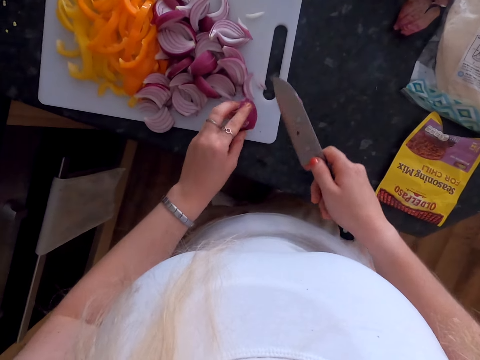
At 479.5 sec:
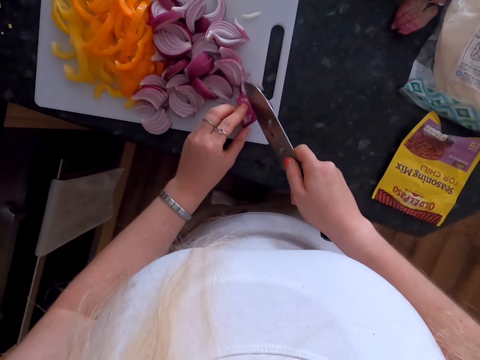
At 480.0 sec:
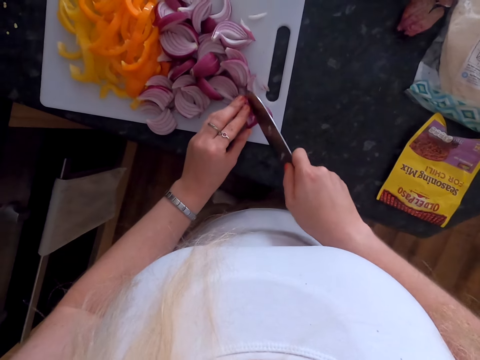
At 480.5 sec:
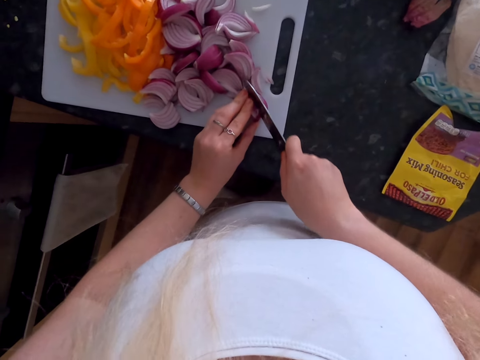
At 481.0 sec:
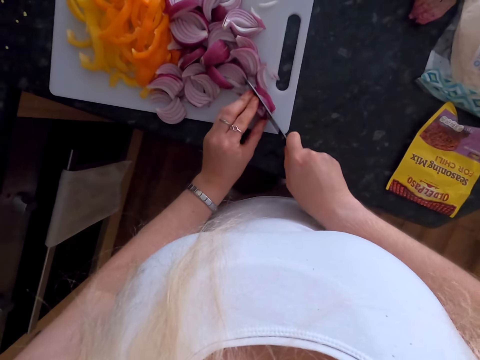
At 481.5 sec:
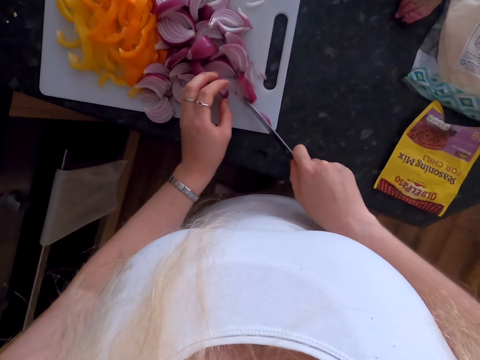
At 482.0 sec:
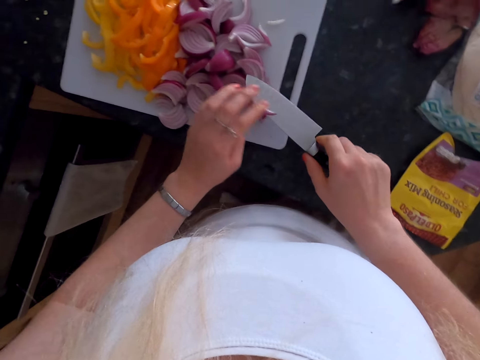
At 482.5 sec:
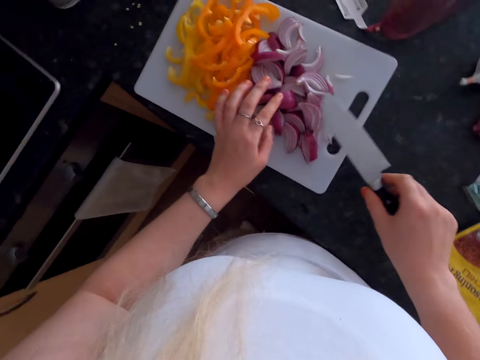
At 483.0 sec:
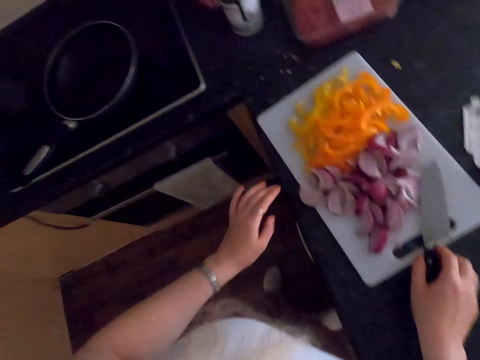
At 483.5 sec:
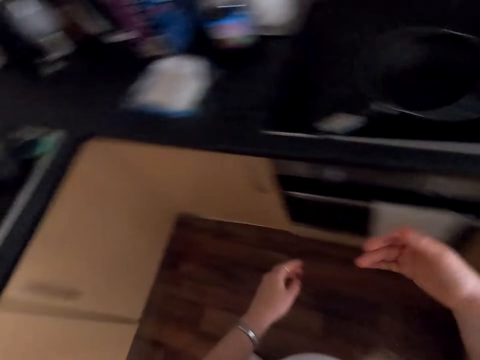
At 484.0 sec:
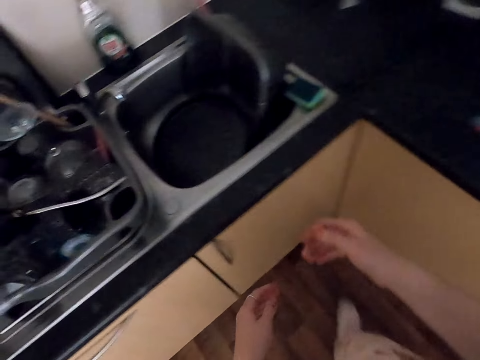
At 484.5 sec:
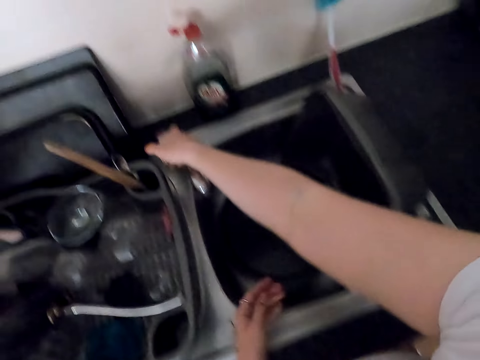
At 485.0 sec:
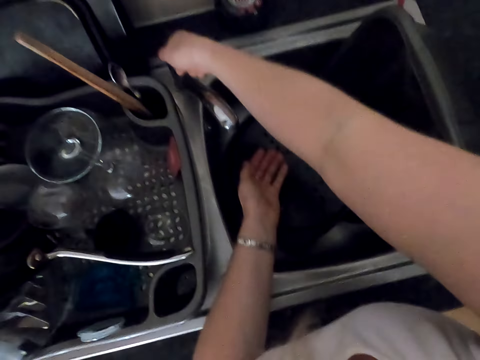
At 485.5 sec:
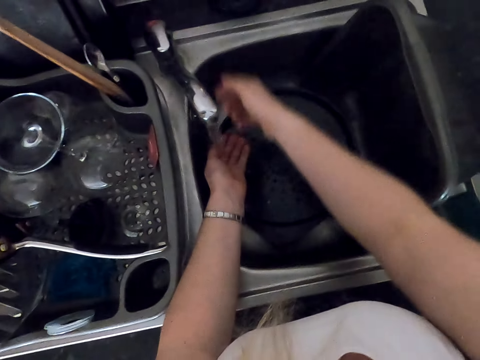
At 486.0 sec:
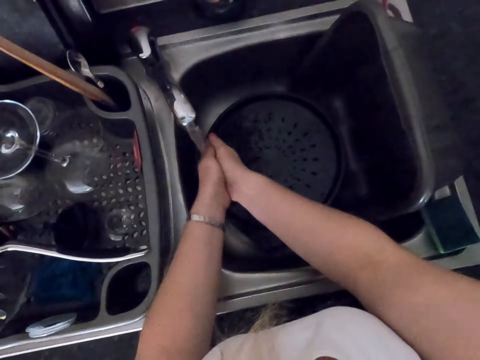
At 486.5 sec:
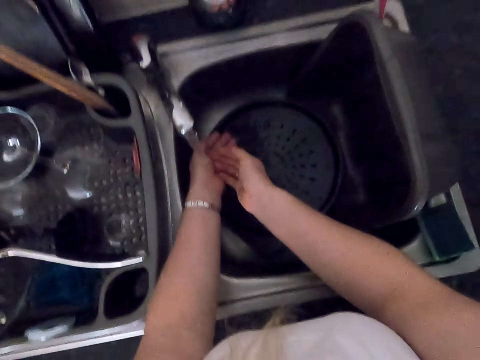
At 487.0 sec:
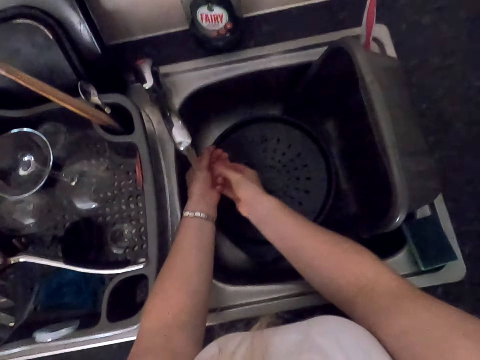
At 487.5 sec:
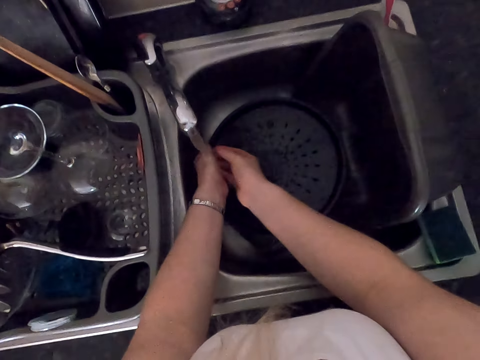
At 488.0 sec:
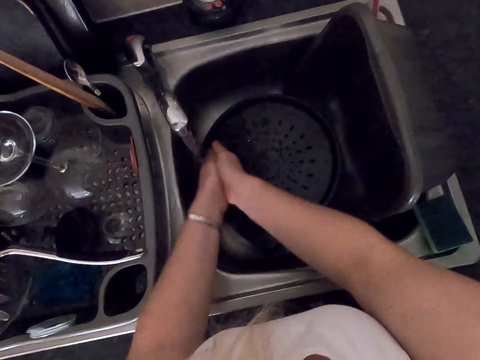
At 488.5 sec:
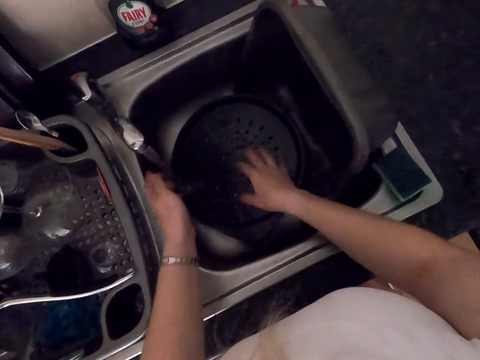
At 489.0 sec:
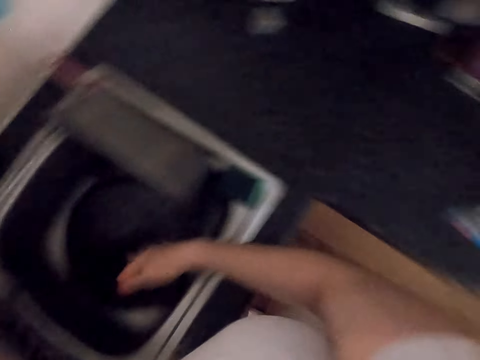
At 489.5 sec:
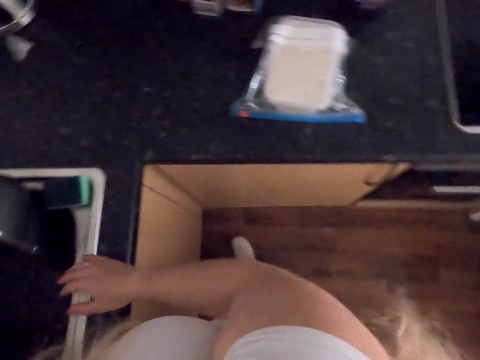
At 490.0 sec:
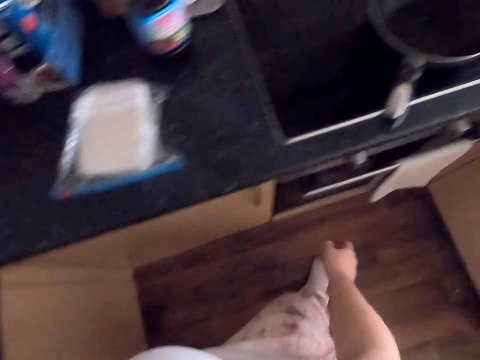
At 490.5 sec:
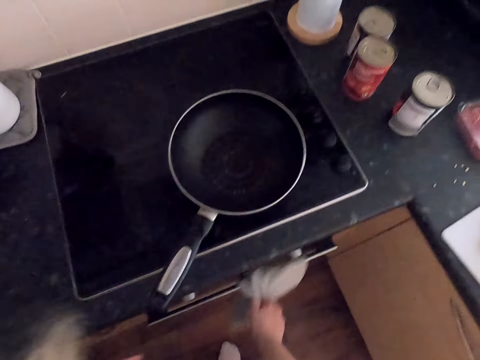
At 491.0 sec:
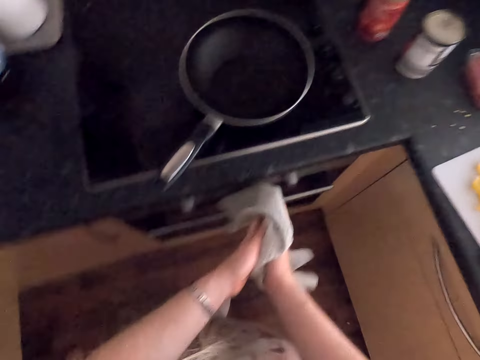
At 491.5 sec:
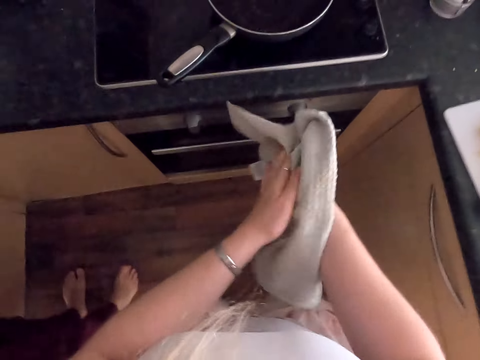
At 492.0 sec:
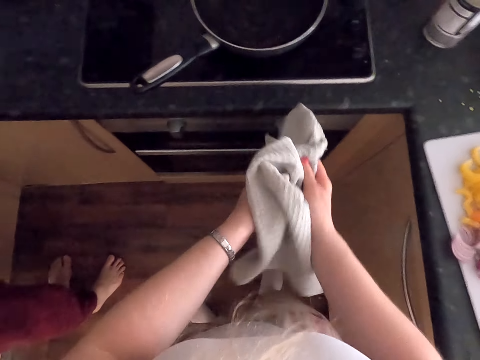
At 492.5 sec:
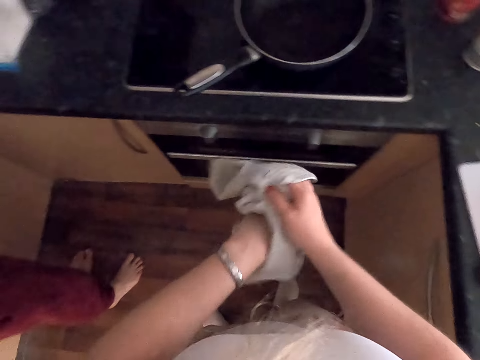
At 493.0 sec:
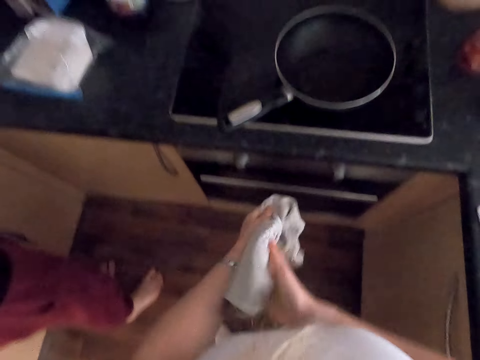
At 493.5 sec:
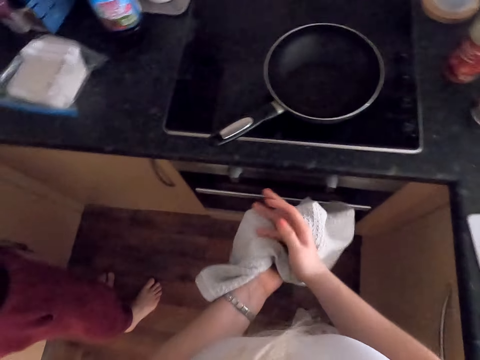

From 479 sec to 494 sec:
The camera wearer holds an onion. They slice the onion. They remove the onion from the knife. They move around. They open the tap. They wash the hands using tap water. They close the tap. They move around. They pick up a towel. A man stands next to the countertop. The camera wearer dries the hands using the hand towel.

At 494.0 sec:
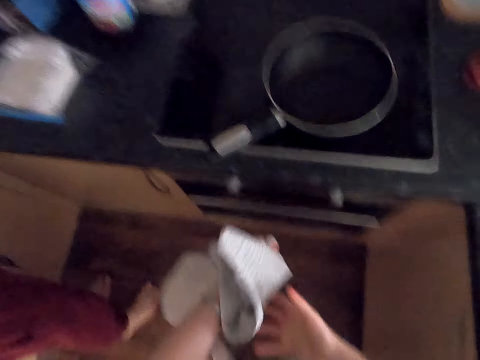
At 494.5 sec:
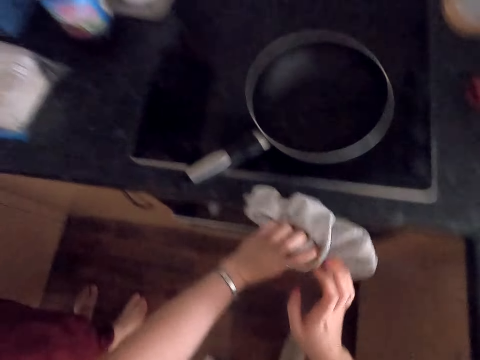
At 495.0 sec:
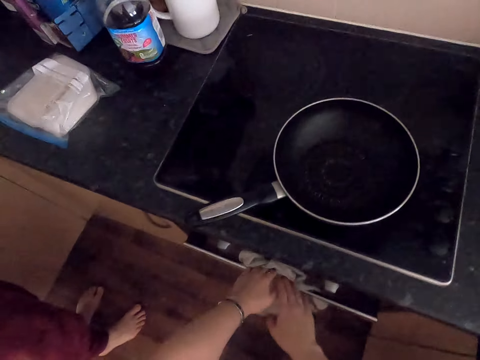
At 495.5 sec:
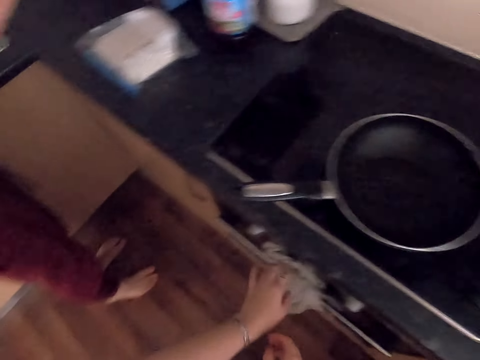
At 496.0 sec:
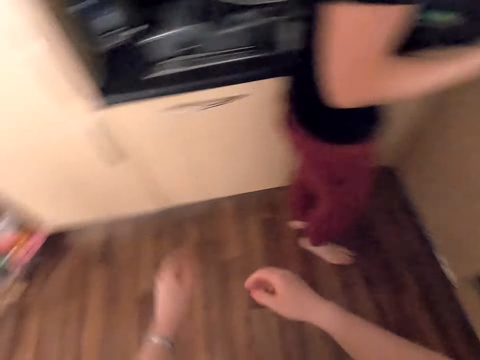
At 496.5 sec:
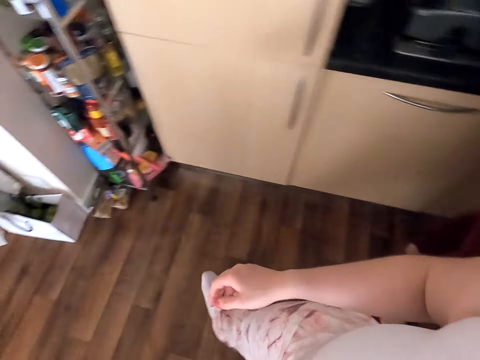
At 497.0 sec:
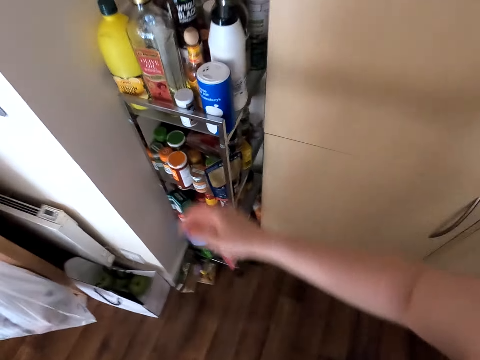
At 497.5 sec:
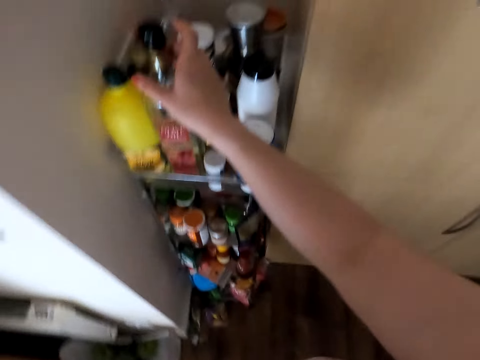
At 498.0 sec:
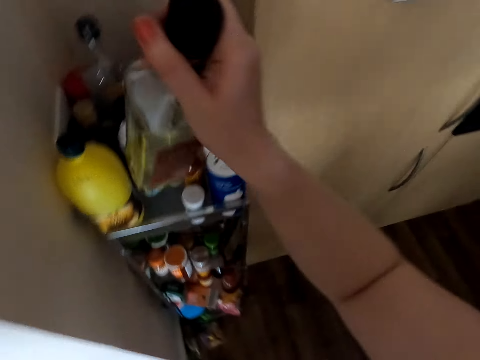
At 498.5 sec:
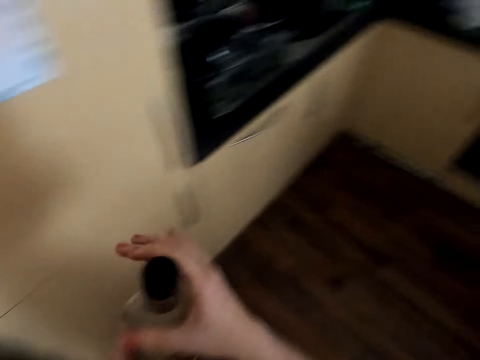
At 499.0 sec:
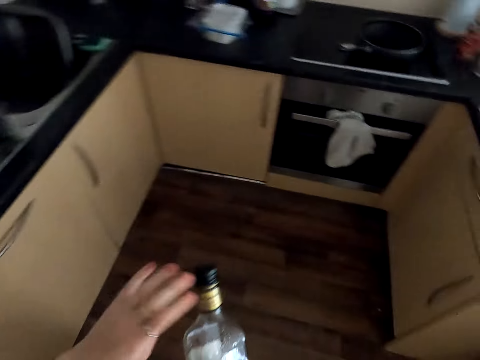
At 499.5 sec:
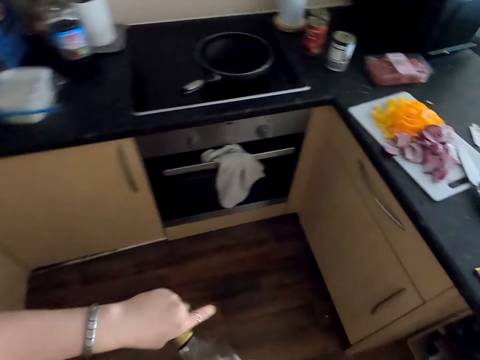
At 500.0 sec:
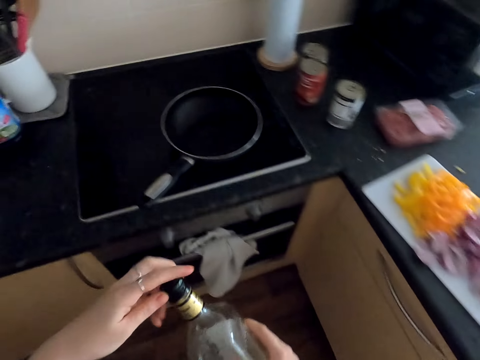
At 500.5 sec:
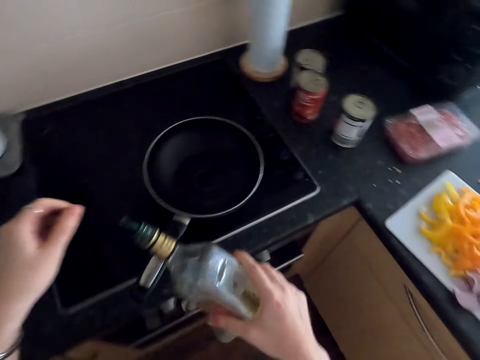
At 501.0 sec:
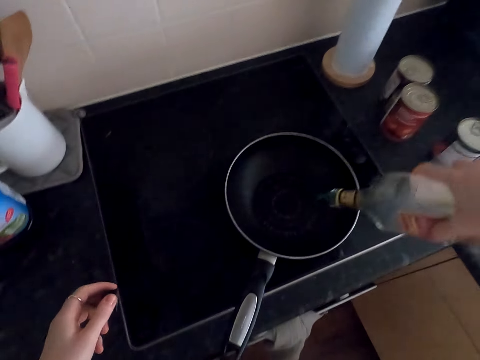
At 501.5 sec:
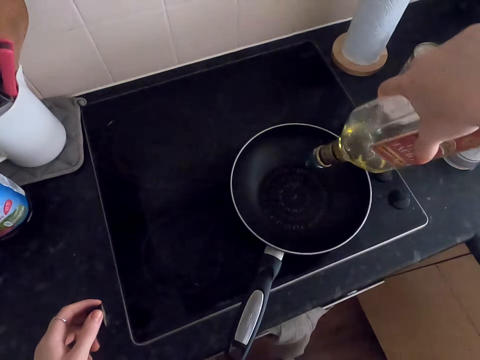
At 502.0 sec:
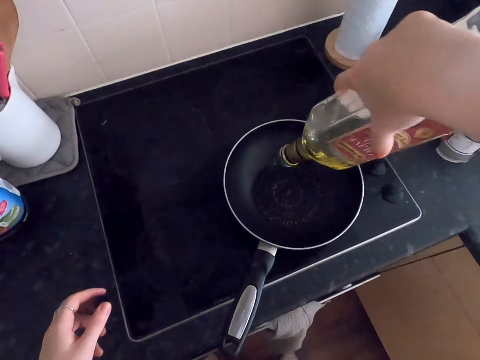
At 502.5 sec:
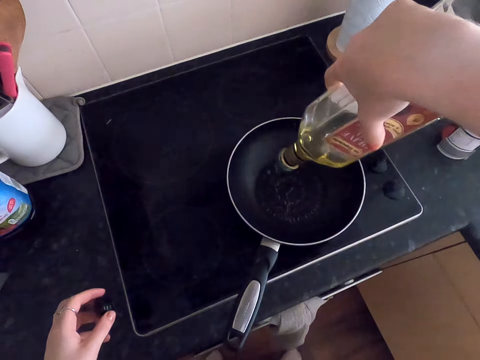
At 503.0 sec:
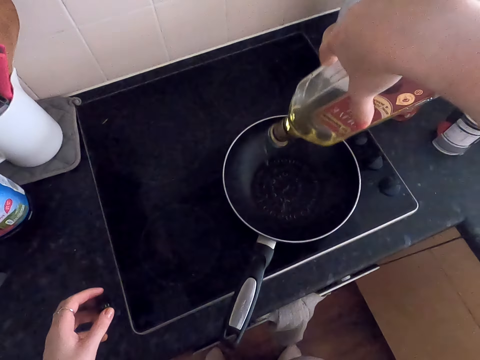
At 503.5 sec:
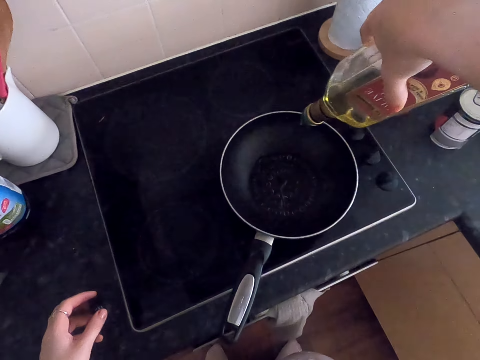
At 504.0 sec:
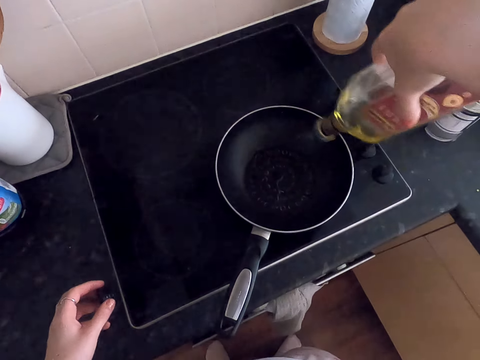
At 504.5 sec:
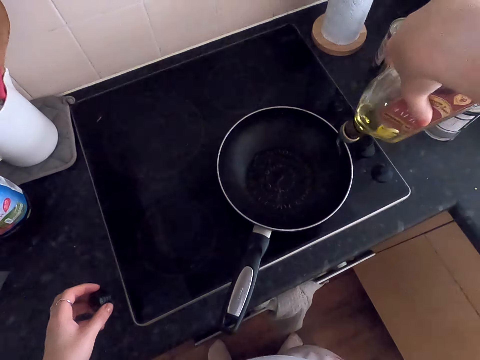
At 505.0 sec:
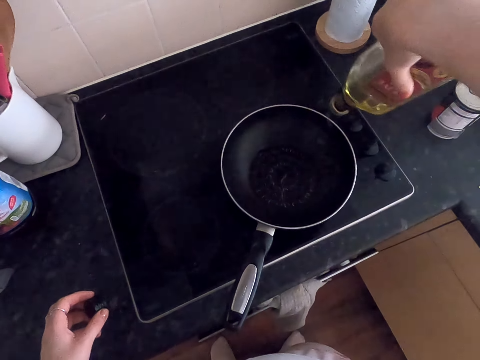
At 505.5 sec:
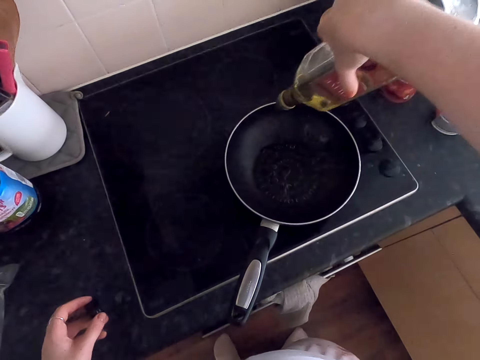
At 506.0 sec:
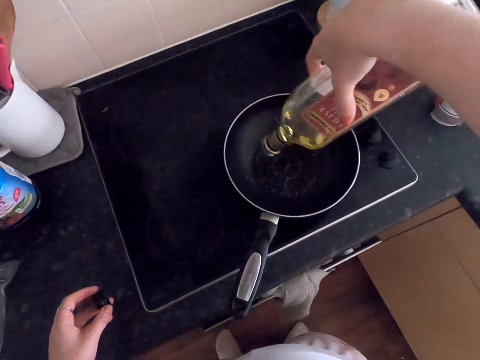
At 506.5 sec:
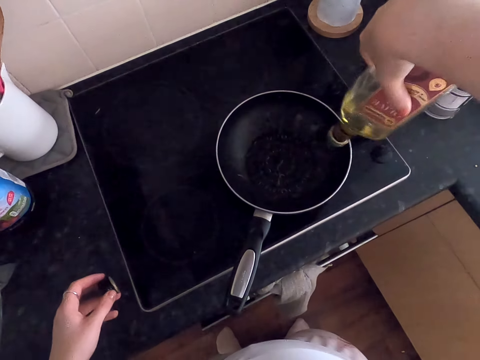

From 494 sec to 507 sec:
The camera wearer hangs the towel. They move around. They pick up the cooking oil. They hold the cooking oil with the other hand. They move around. They open the cooking oil. They pour the cooking oil in the pan.
